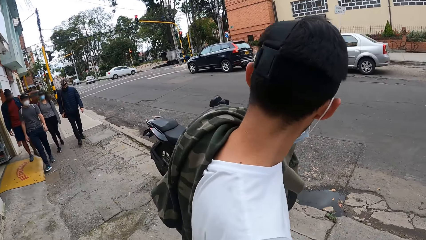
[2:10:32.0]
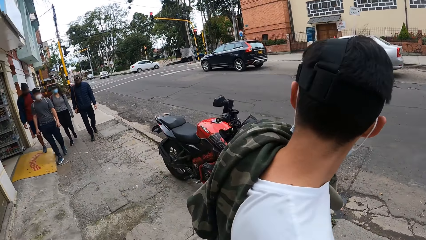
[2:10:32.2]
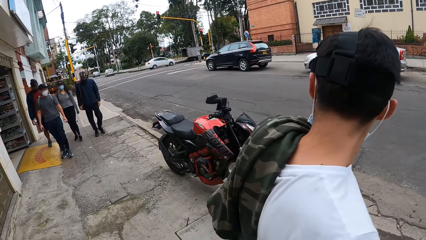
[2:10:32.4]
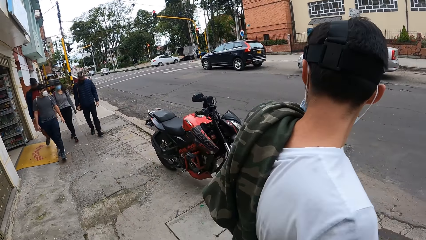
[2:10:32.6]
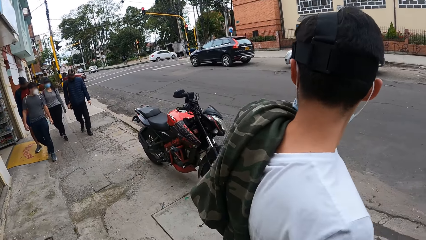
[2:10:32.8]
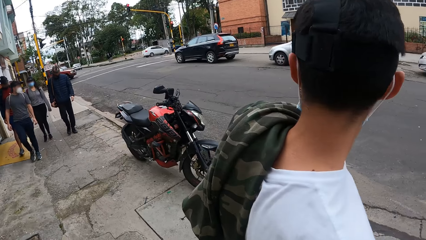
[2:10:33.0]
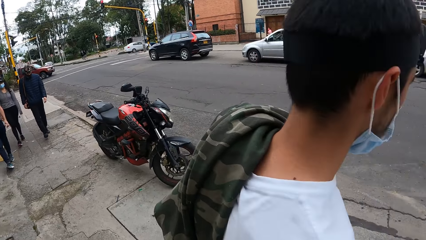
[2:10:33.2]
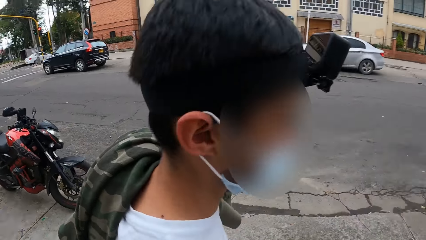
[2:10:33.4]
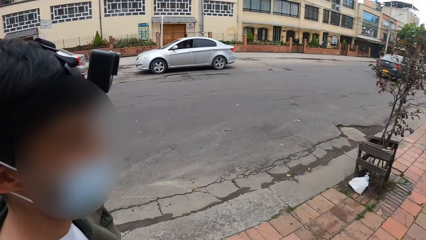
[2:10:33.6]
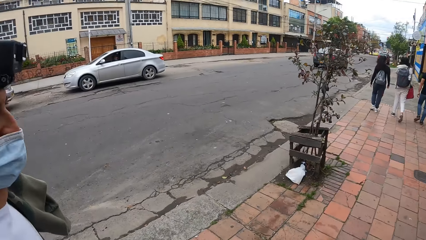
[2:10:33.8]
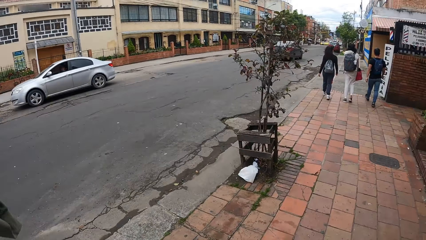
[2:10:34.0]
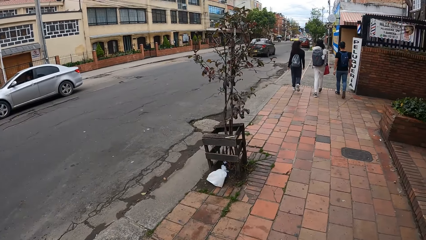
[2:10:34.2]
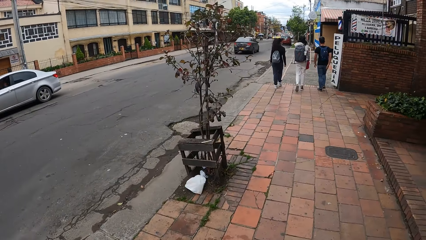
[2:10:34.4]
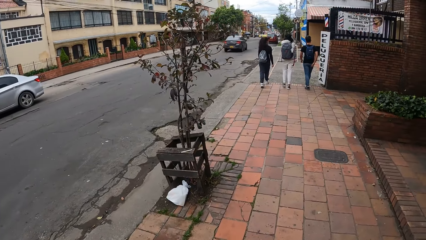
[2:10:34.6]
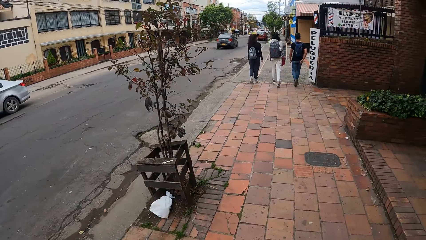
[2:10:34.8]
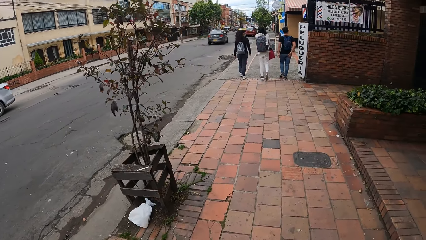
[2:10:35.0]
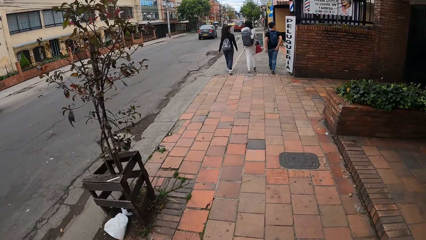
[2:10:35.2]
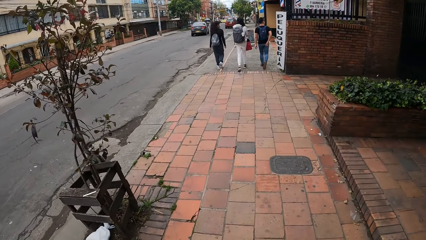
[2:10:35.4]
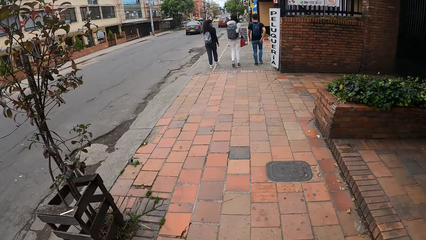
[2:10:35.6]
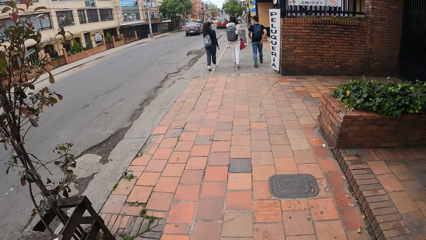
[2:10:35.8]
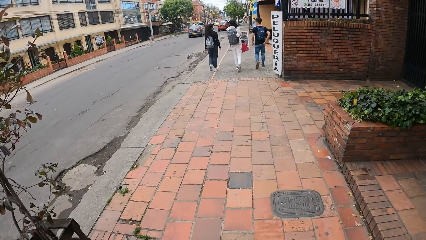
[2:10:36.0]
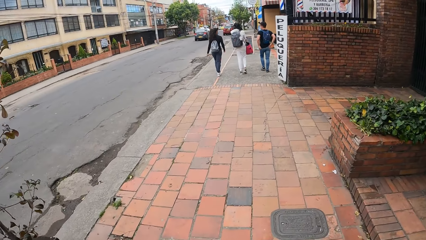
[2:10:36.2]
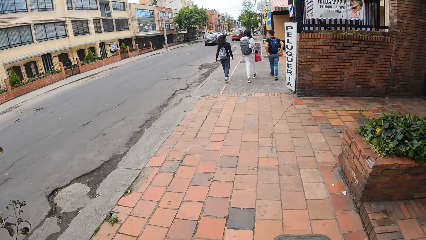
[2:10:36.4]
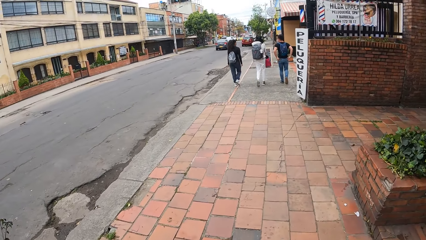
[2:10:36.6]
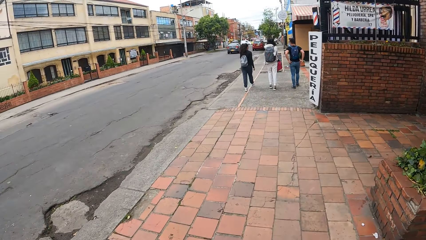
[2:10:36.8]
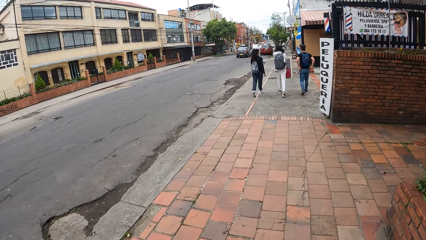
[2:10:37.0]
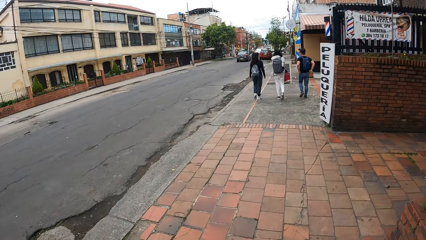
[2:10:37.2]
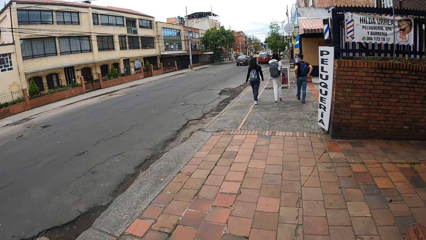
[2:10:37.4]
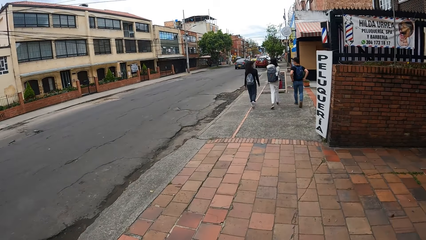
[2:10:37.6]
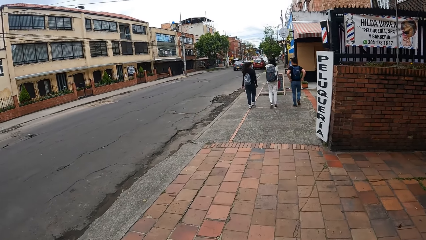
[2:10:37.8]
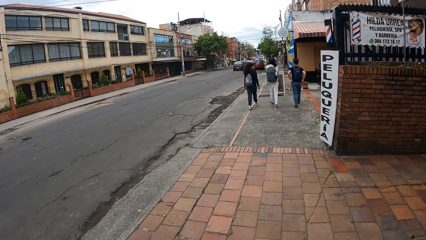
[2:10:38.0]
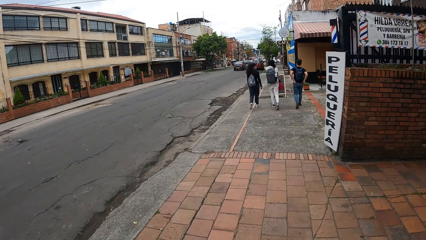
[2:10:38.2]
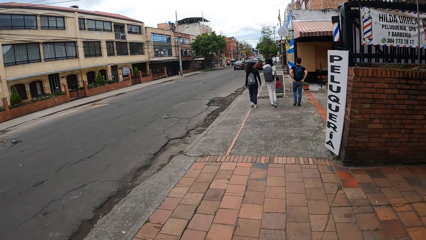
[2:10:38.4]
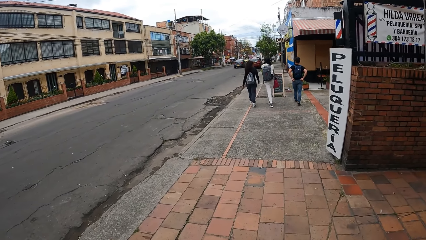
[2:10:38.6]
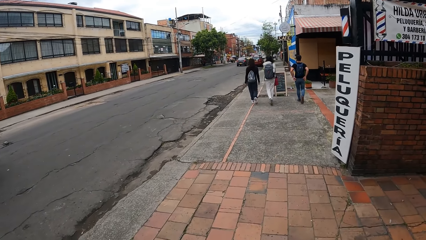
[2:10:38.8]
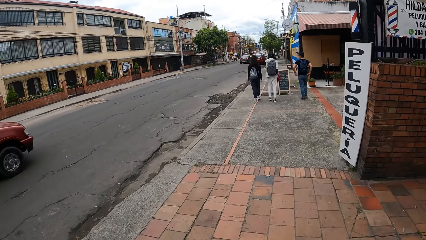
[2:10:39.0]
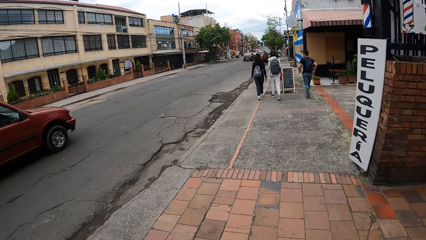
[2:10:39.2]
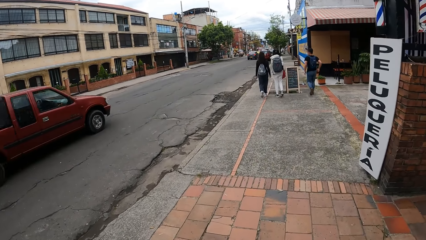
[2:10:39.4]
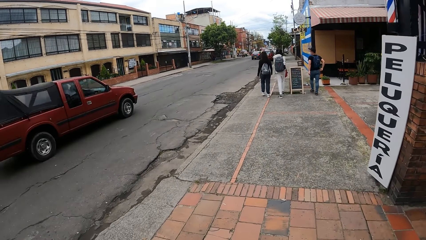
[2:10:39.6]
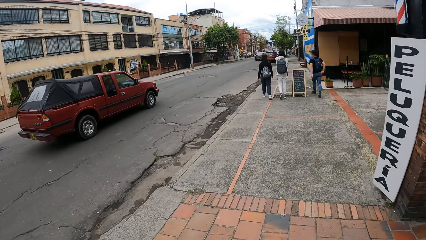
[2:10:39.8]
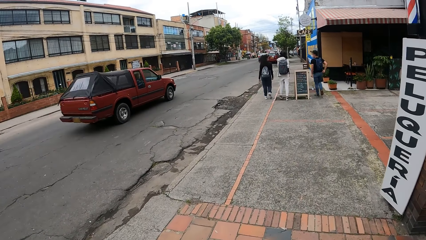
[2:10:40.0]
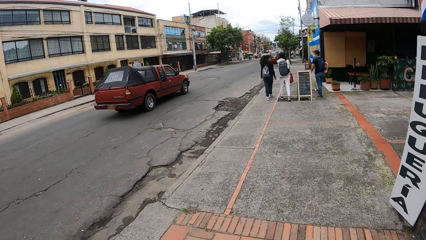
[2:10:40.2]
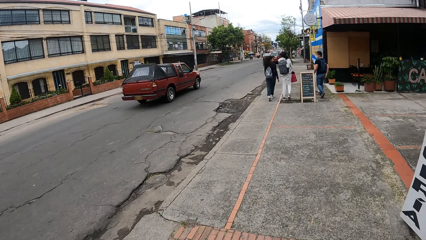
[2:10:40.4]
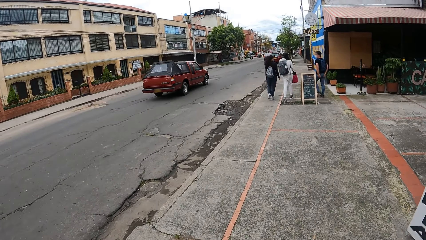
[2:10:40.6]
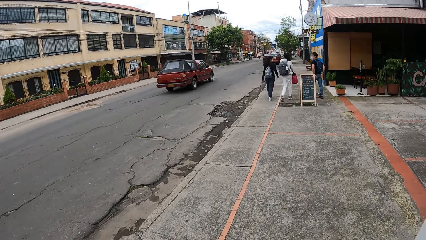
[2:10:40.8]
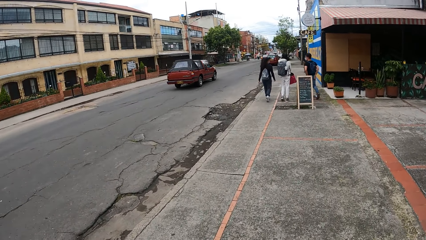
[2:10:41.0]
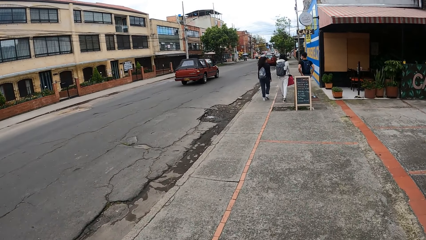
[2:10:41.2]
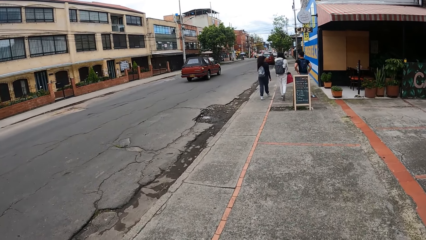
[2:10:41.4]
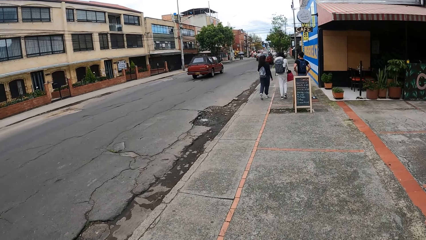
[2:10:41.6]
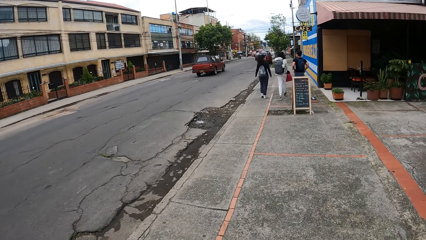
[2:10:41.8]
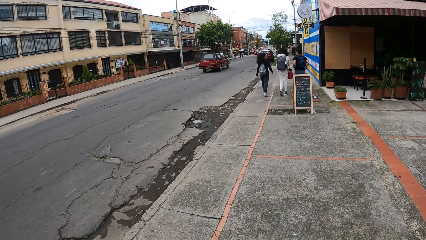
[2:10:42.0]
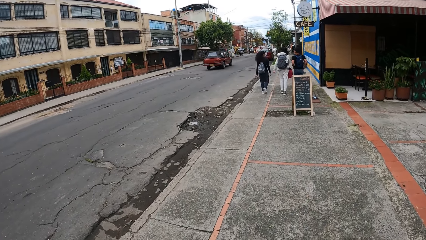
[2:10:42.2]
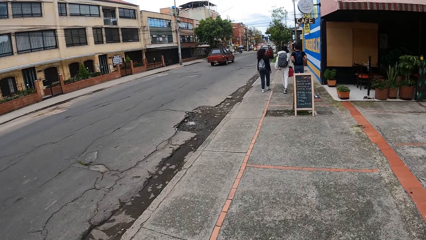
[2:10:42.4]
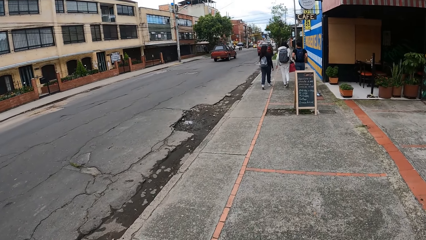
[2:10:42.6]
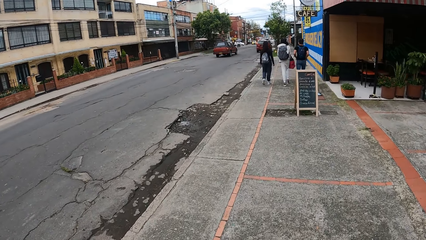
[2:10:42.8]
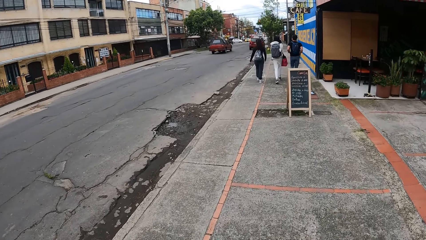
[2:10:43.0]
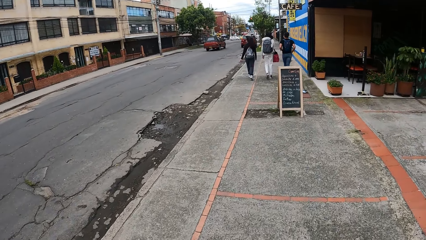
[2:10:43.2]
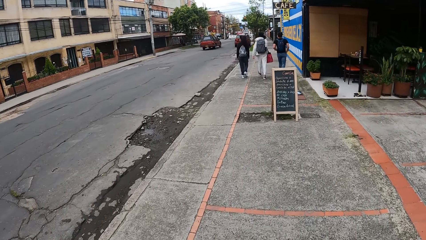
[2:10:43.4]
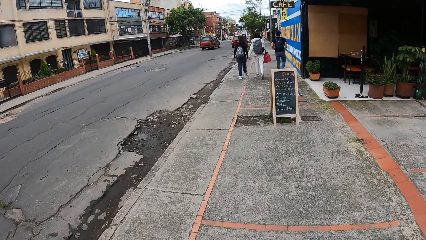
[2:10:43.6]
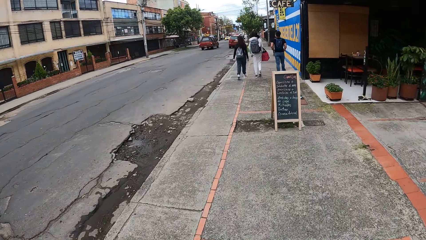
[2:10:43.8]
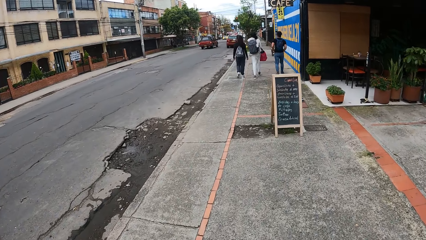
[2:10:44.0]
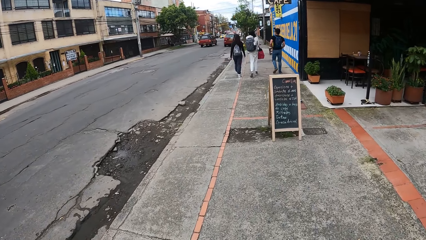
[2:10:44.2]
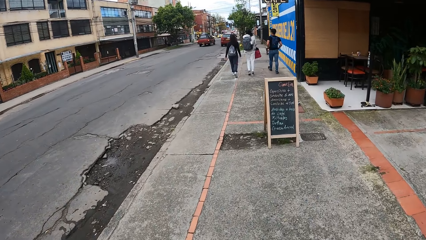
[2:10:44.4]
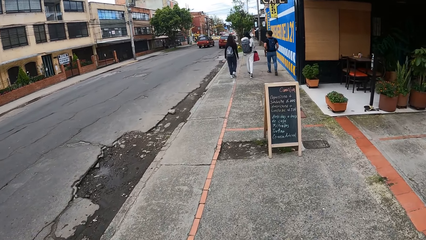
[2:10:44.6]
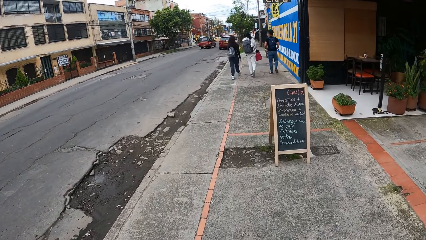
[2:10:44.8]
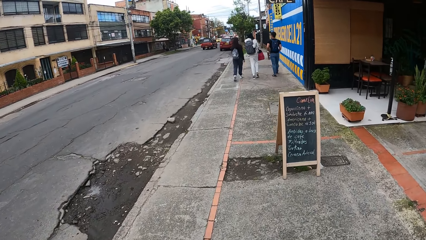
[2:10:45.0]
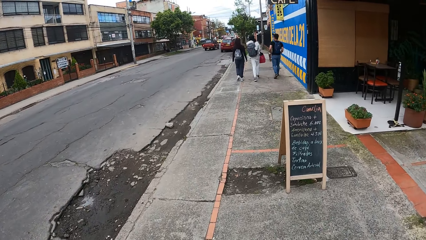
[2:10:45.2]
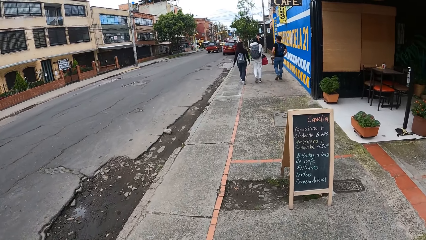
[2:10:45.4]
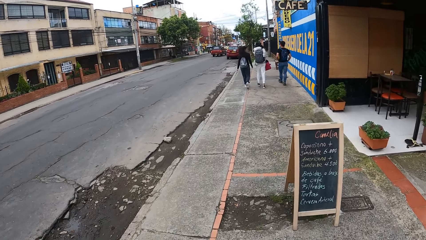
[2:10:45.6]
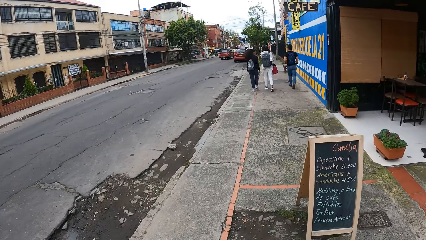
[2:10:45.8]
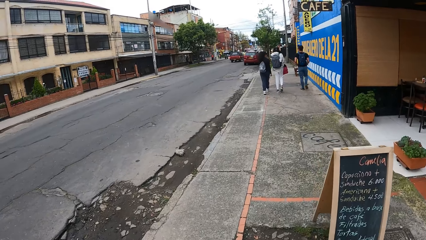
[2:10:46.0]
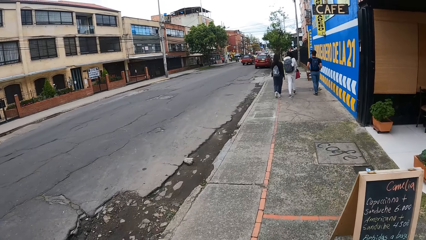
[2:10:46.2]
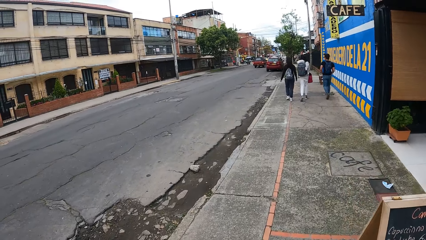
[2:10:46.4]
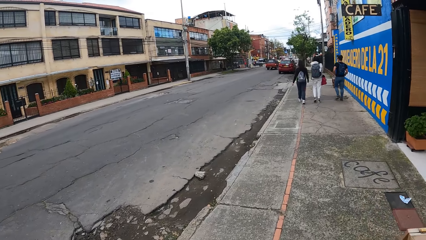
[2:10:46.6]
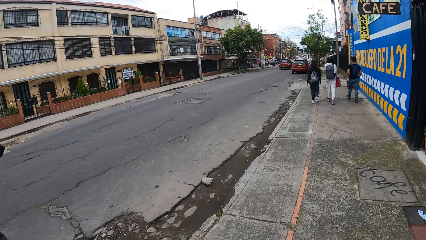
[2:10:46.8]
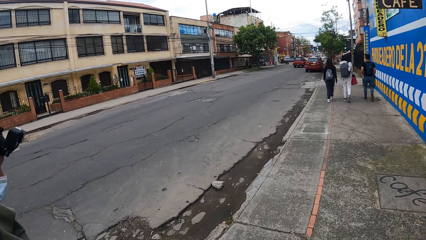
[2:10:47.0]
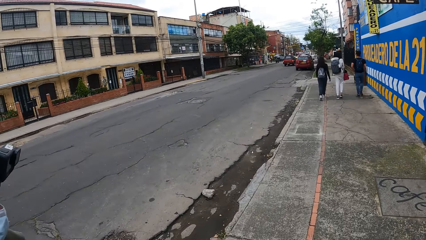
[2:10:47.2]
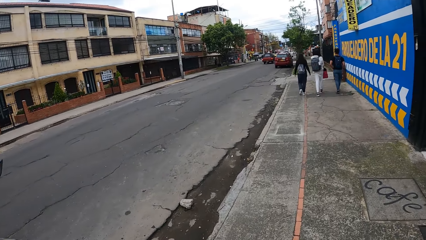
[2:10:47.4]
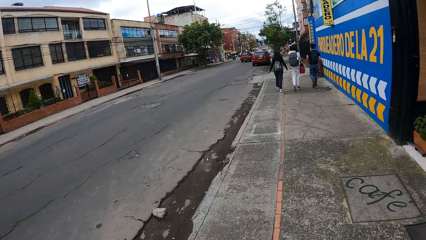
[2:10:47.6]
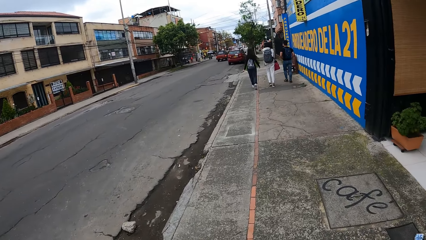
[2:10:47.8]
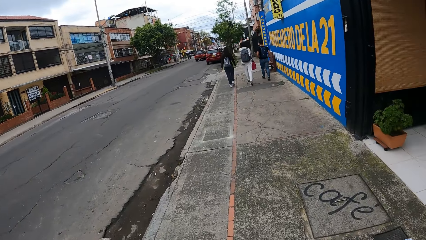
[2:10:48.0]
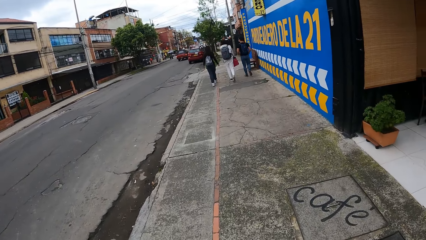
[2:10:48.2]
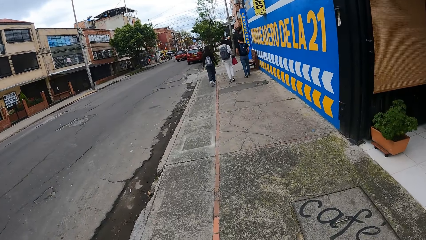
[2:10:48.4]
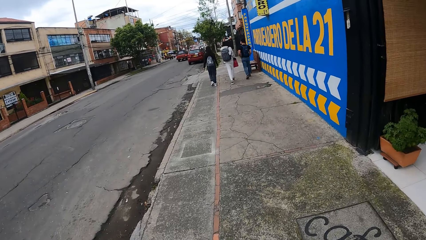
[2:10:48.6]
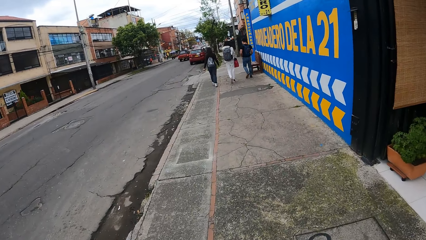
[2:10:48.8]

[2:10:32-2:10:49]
A woman walks along the pathway. A man walks along the pathway. The camera wearer looks around the road. They walk on the street.
